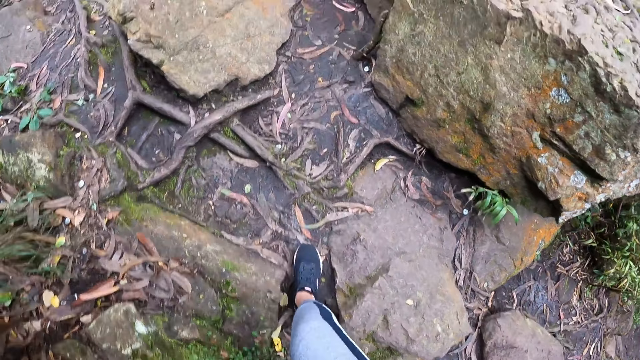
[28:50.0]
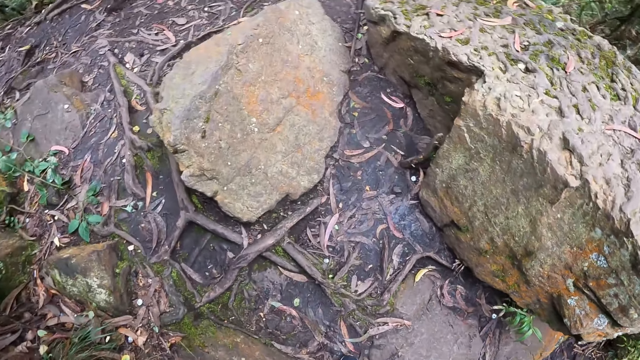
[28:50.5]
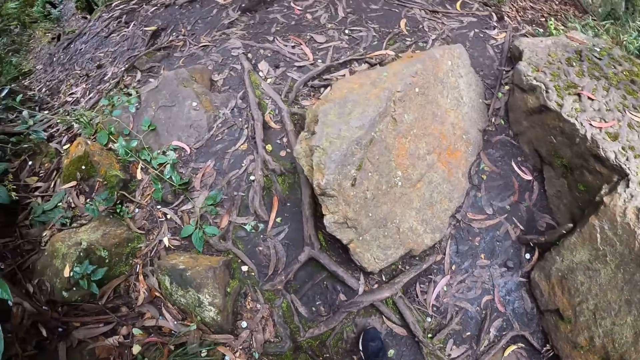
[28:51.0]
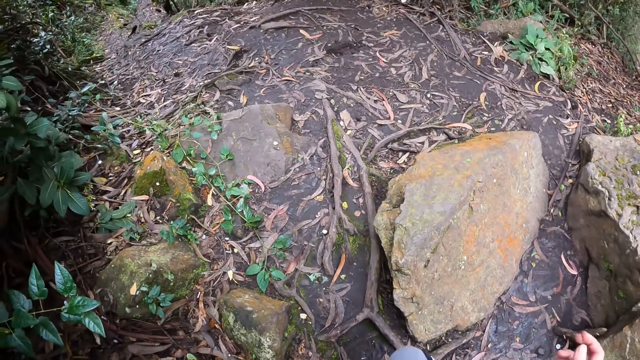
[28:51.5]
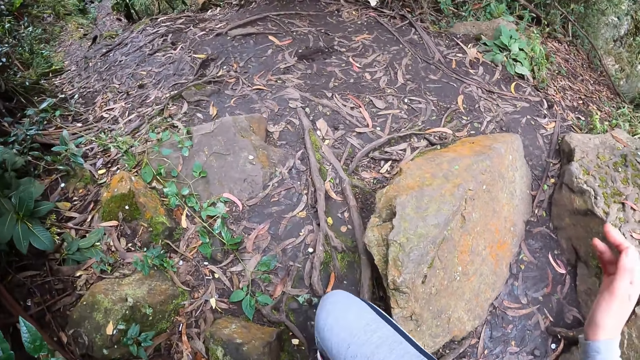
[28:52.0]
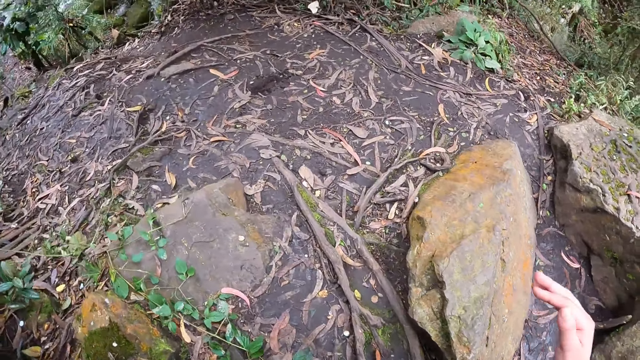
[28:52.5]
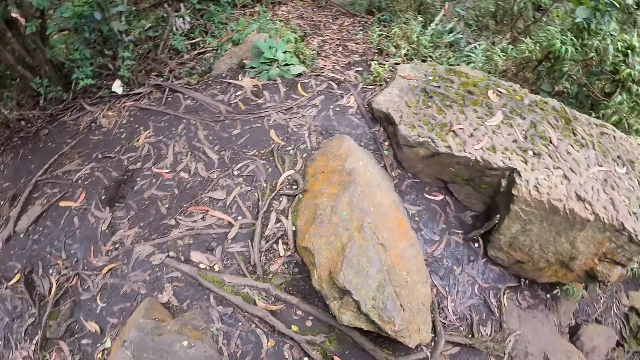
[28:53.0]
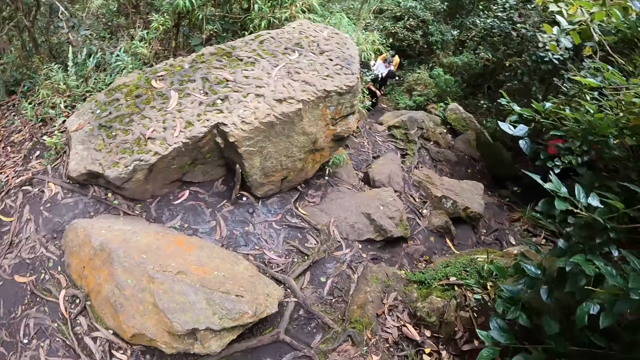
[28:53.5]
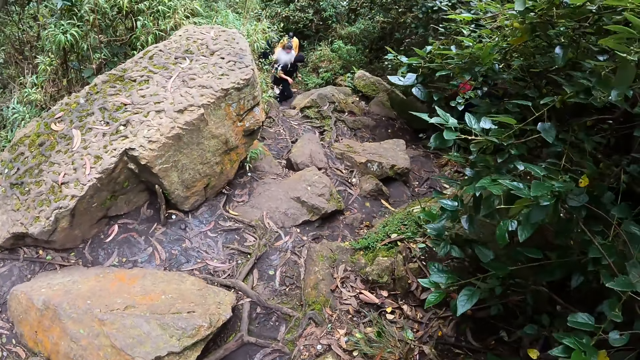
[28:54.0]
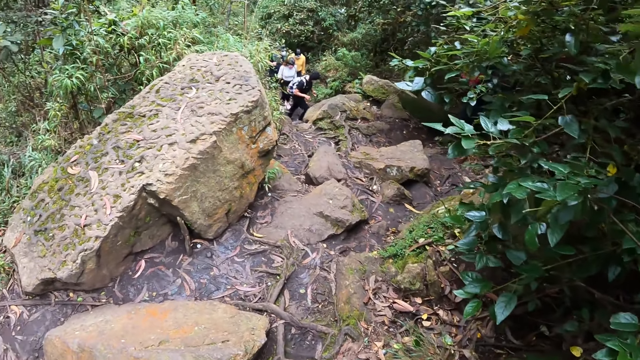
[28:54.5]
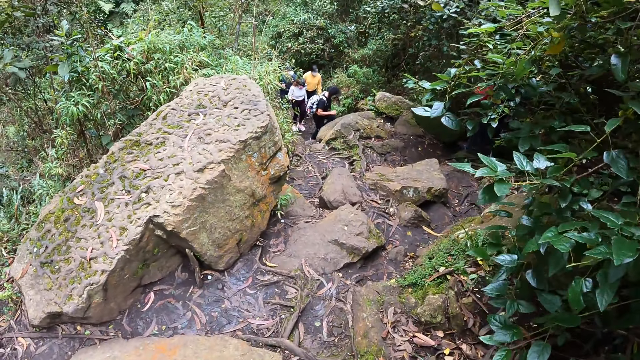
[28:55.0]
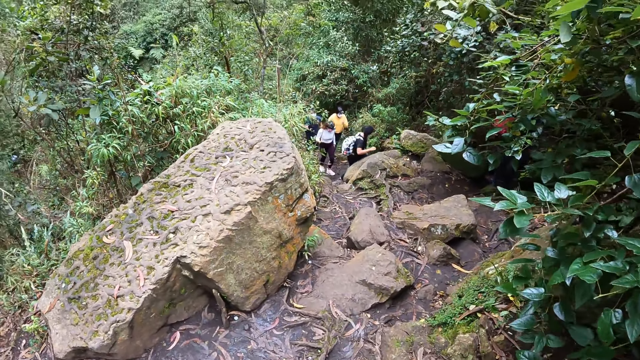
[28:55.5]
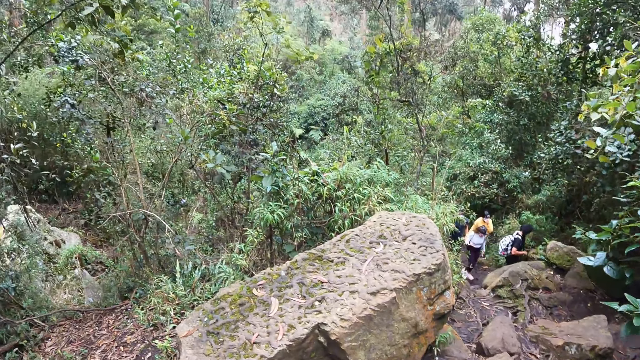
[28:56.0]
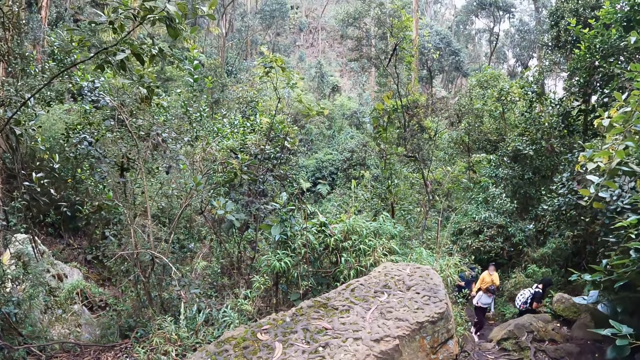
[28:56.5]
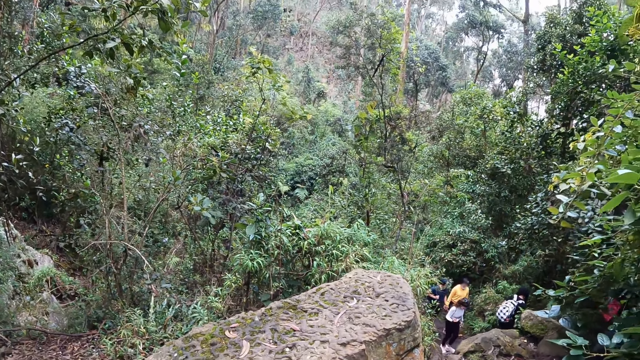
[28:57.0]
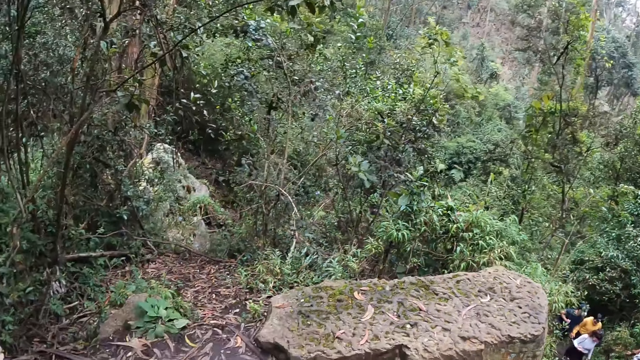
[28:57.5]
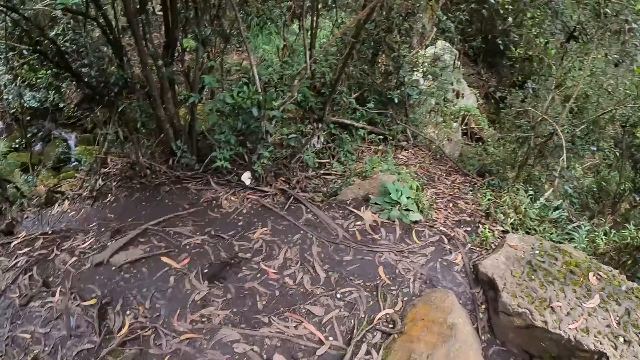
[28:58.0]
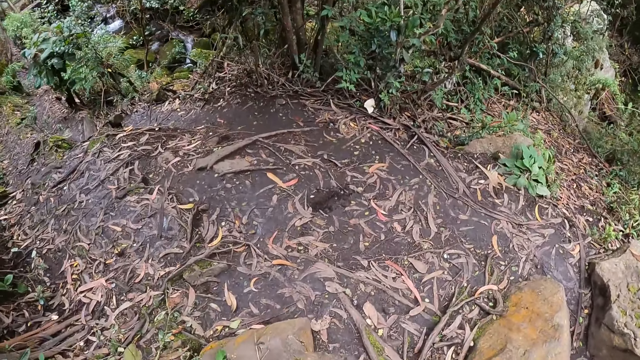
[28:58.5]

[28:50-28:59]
The camera wearer turns. They look around the area. The woman climbs up the mountain. The man climbs up the mountain. The camera wearer turns back.

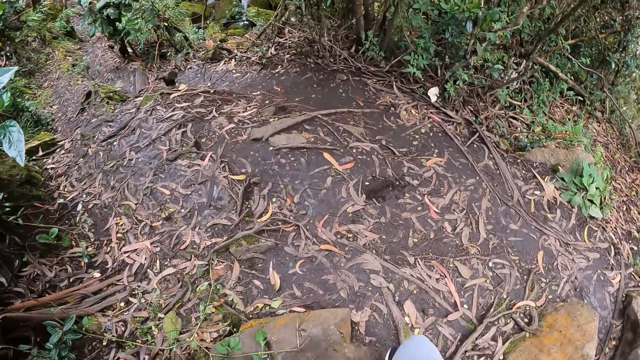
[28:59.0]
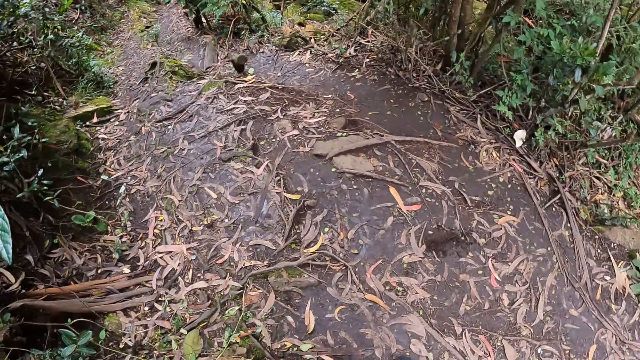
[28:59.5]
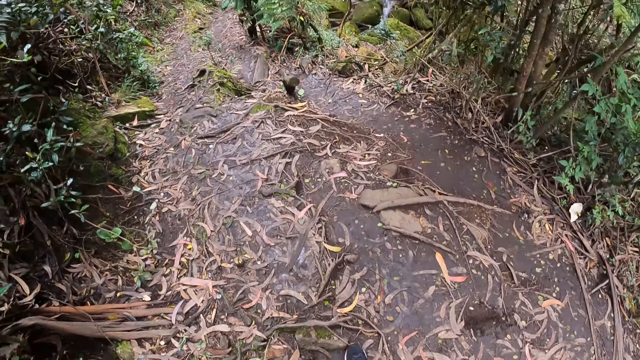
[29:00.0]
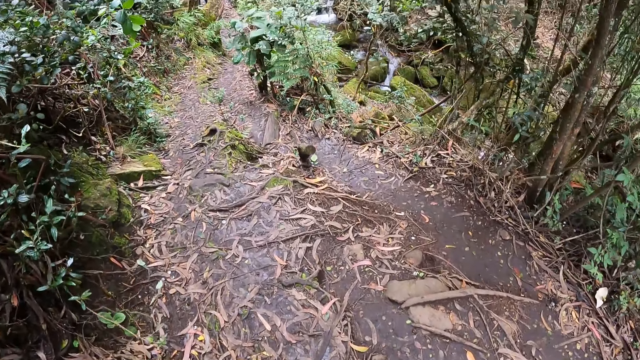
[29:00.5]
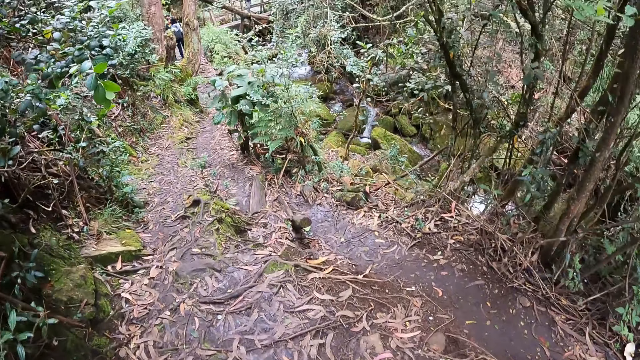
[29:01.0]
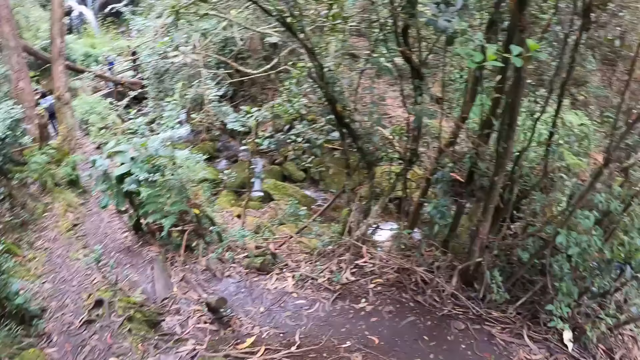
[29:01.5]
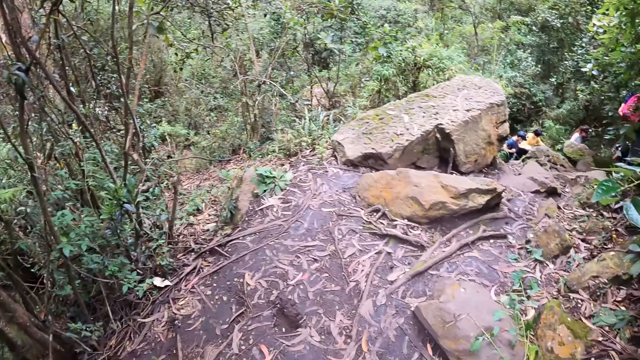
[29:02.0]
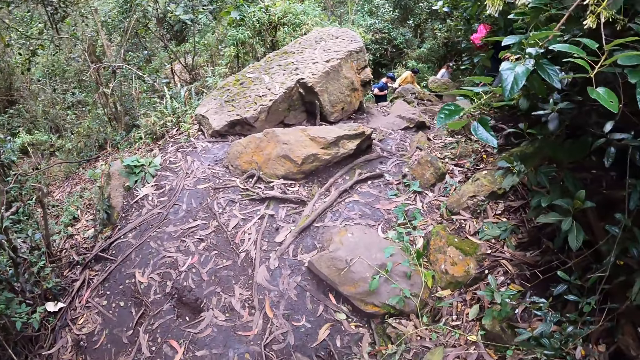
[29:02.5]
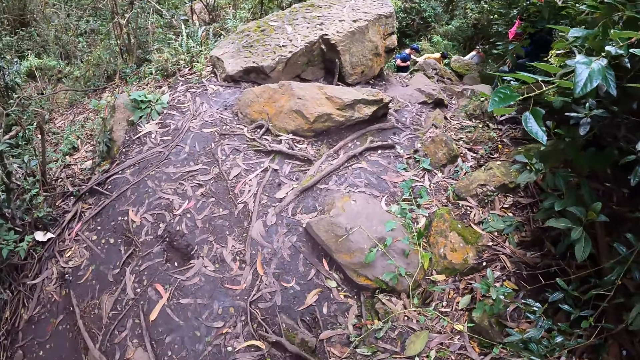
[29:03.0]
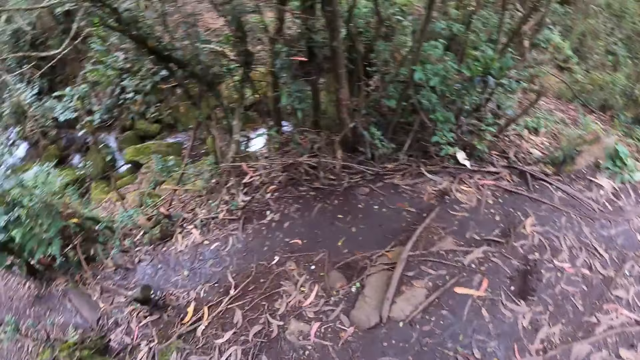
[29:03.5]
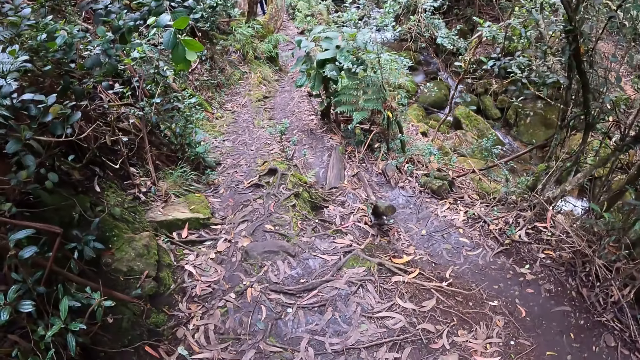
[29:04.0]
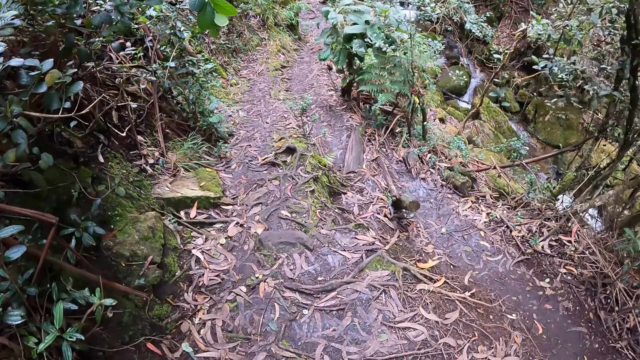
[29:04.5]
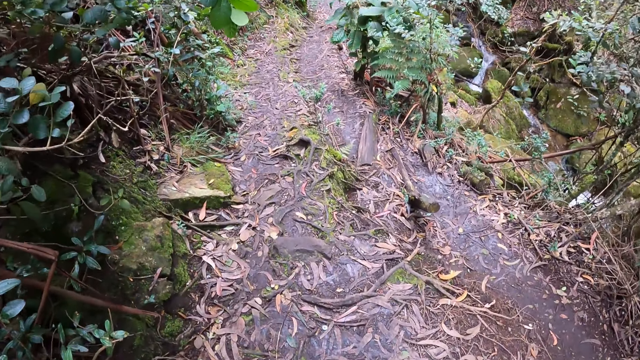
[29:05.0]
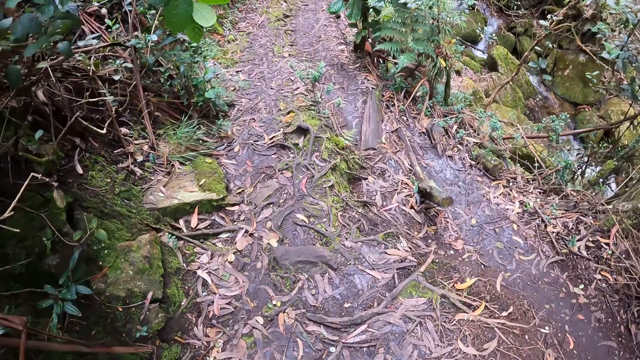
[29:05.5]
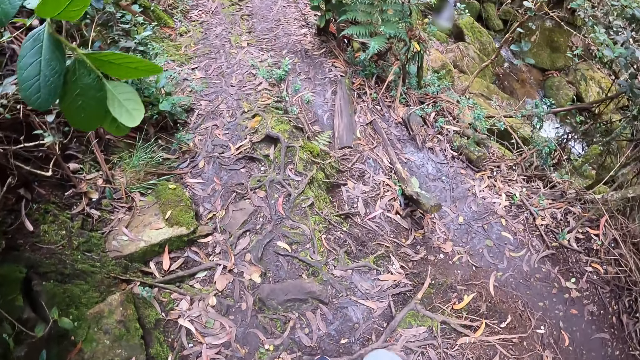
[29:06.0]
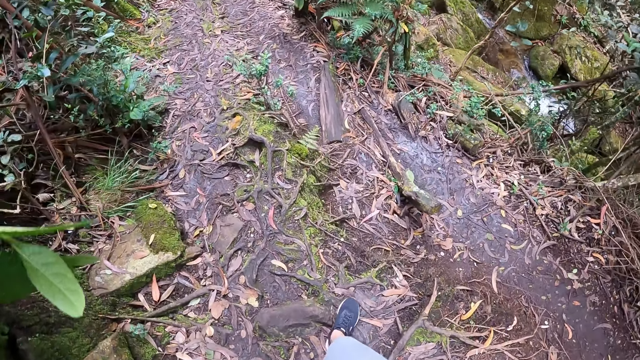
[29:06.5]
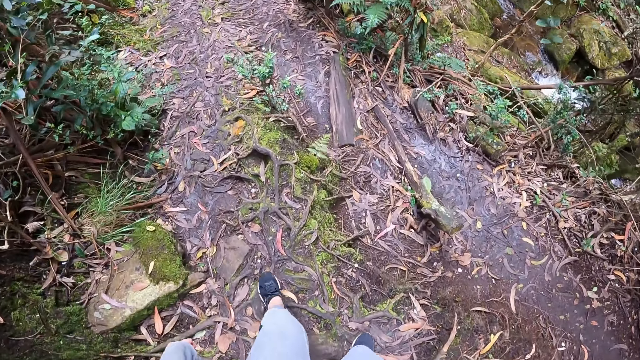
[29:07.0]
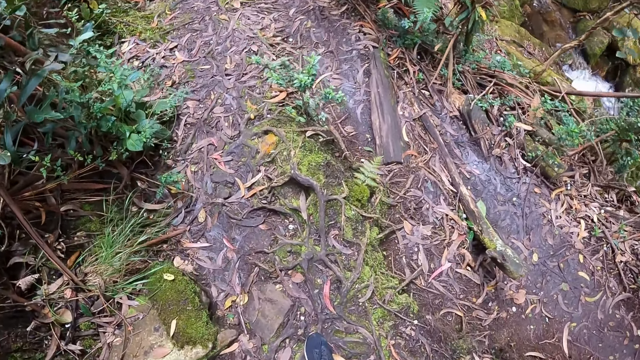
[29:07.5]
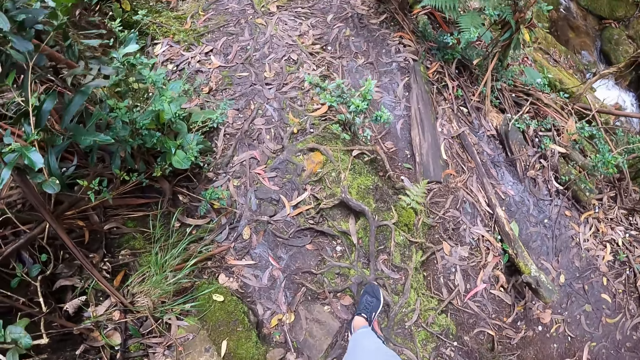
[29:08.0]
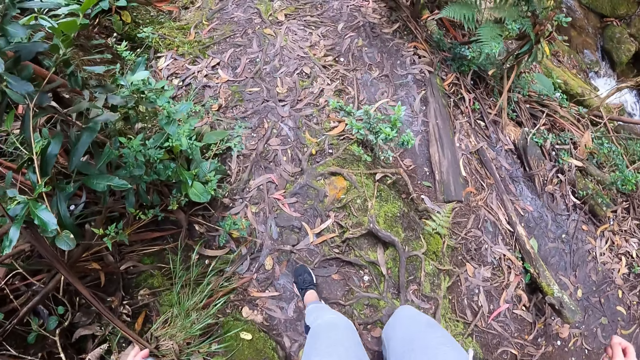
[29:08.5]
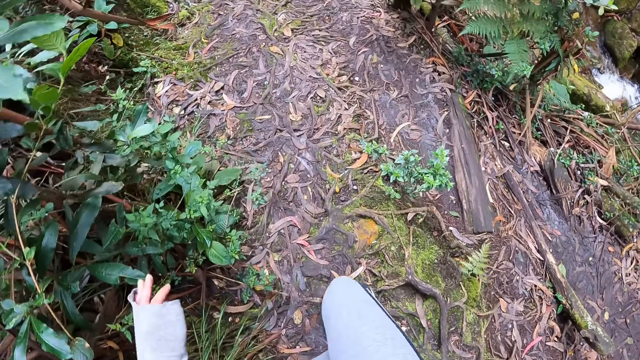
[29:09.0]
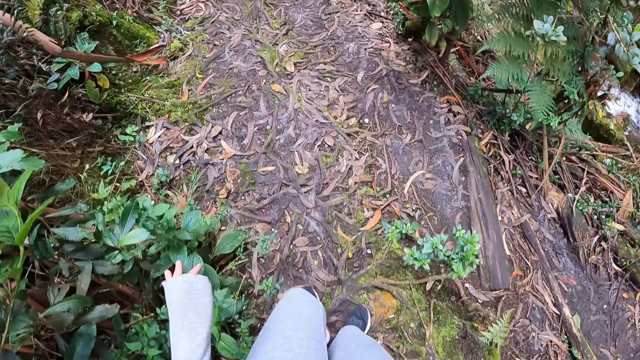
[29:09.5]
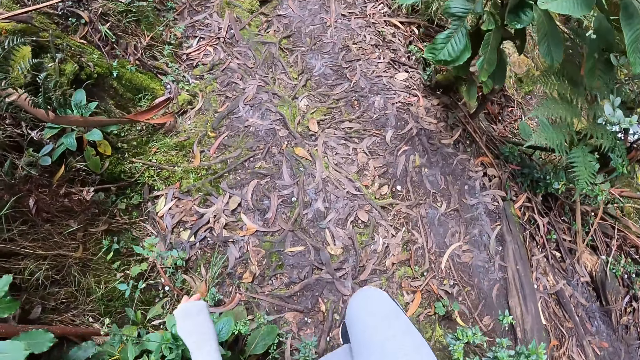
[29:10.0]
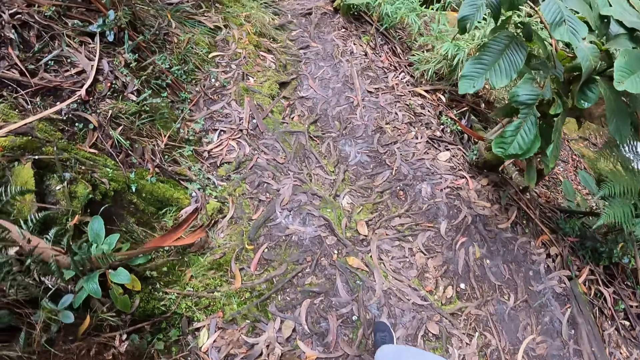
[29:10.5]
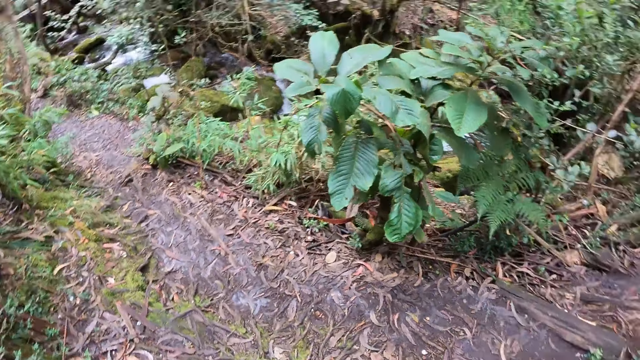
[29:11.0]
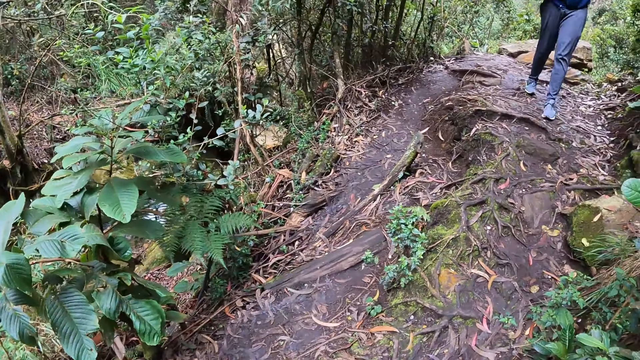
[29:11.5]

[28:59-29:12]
The camera wearer walks up the mountain. They turn. They look around the area. They turn back. They walk up the mountain. They walk in a thicket. They turn.
